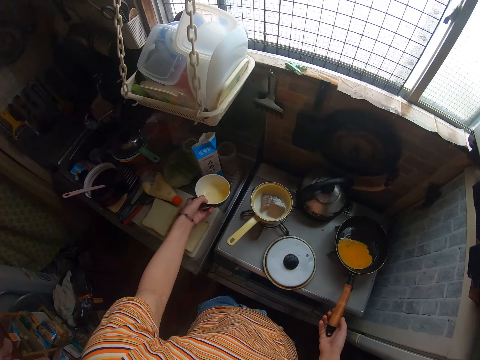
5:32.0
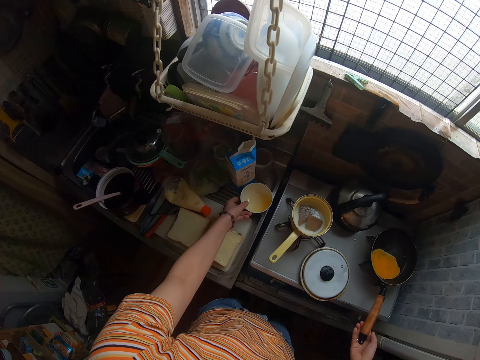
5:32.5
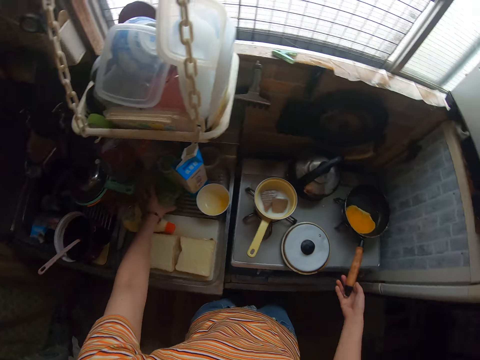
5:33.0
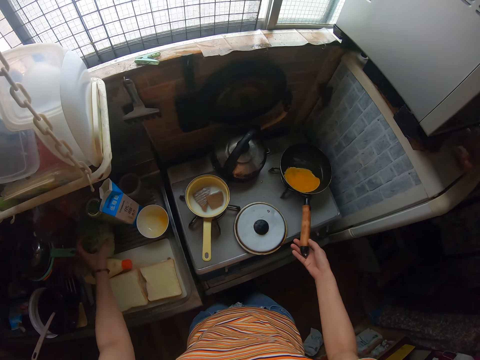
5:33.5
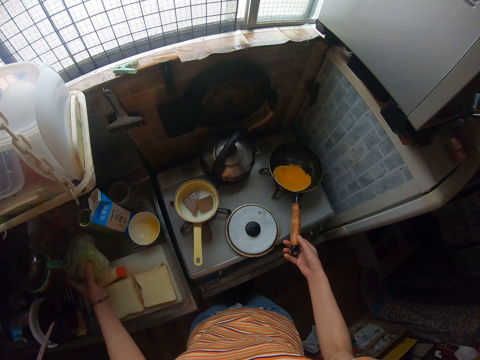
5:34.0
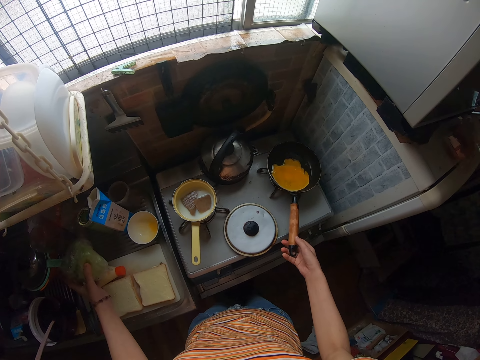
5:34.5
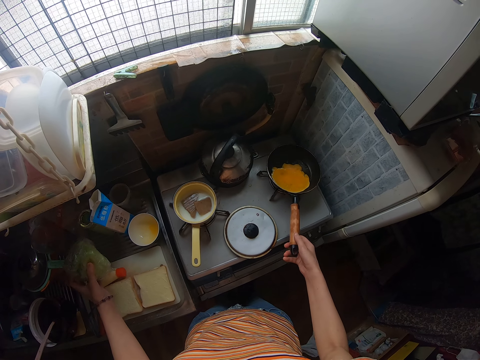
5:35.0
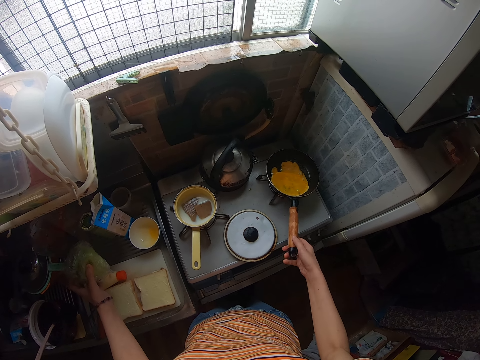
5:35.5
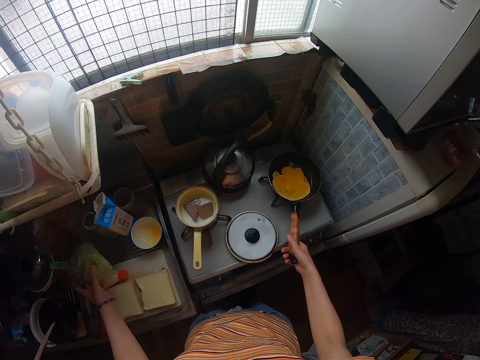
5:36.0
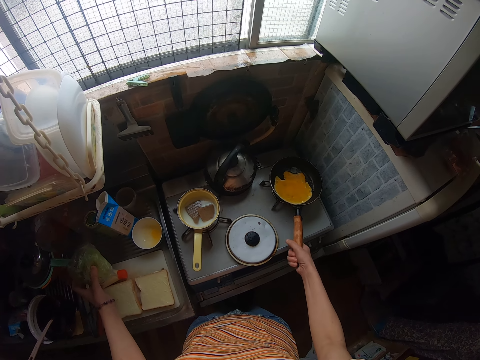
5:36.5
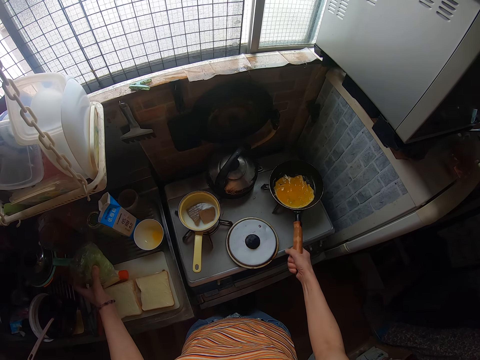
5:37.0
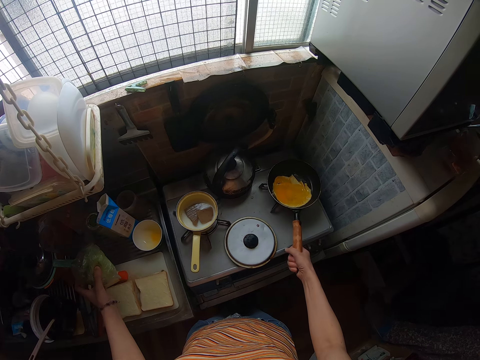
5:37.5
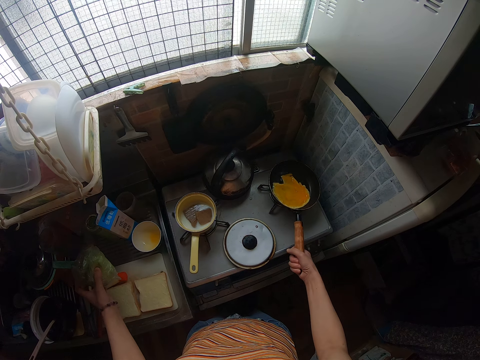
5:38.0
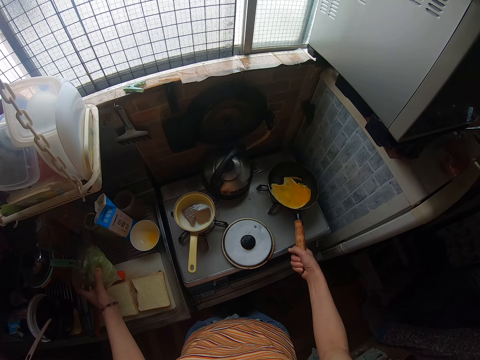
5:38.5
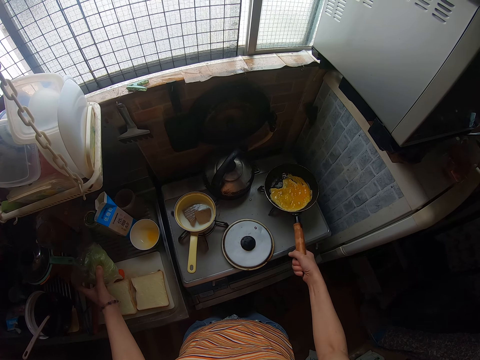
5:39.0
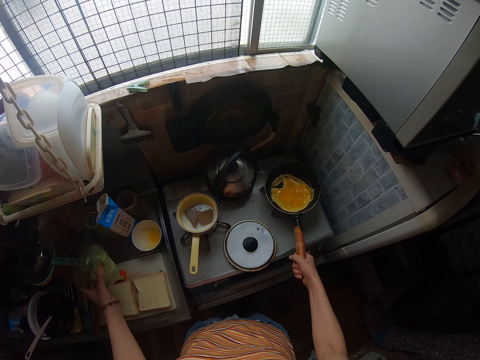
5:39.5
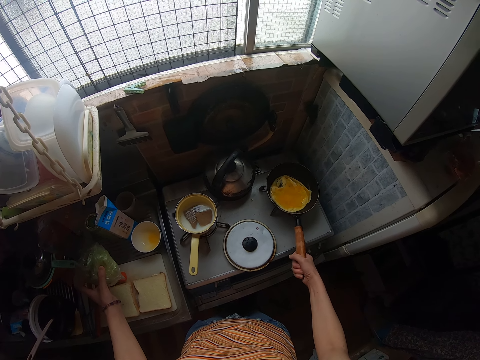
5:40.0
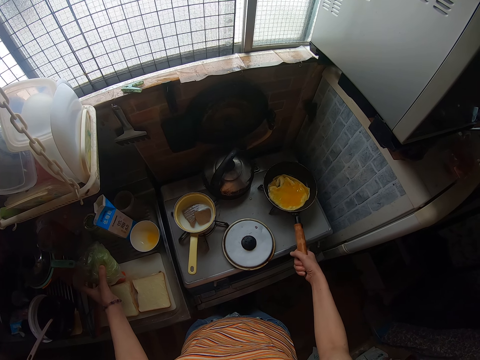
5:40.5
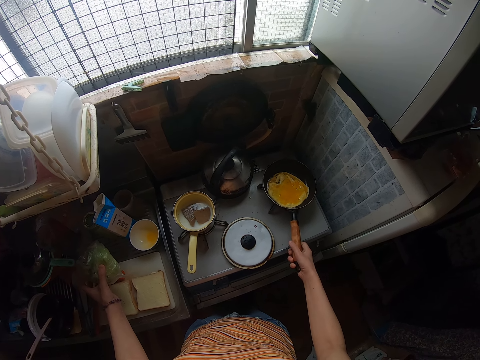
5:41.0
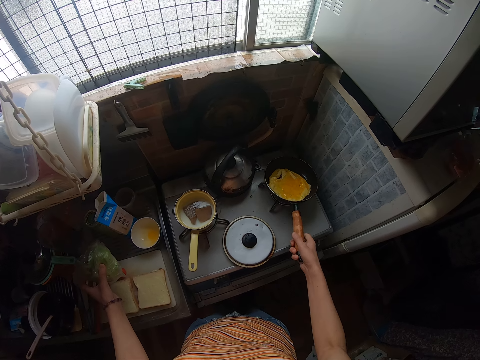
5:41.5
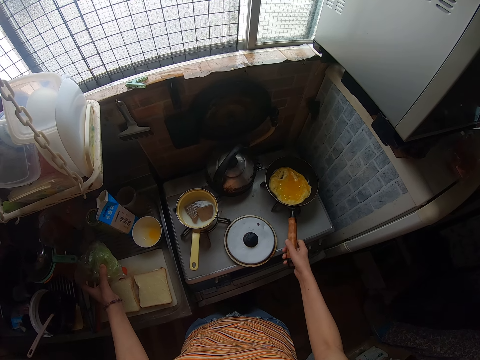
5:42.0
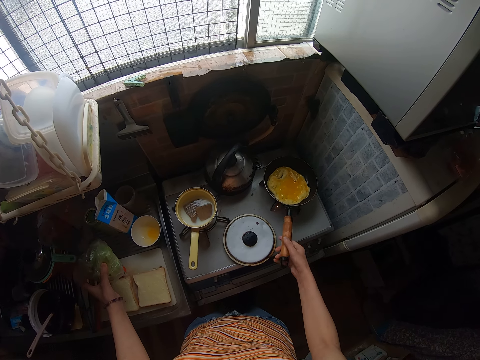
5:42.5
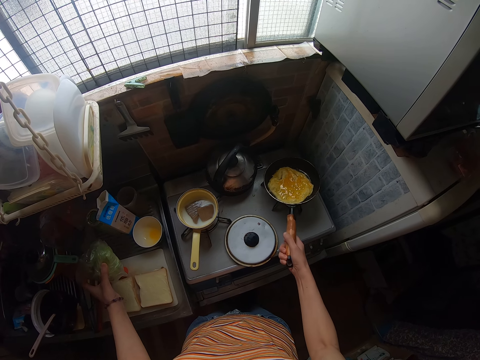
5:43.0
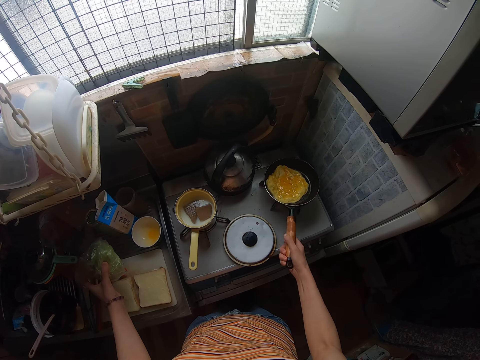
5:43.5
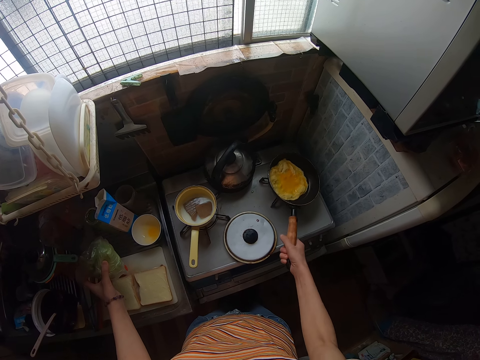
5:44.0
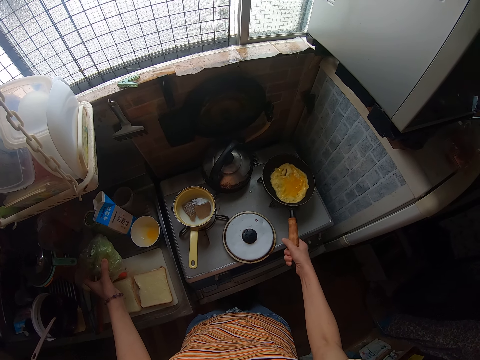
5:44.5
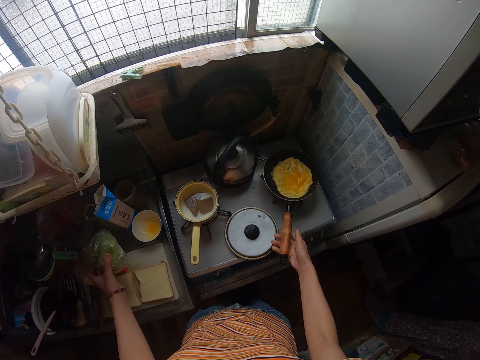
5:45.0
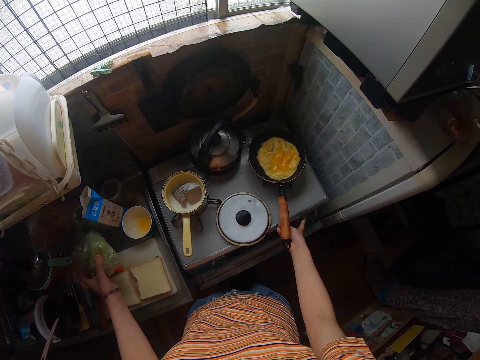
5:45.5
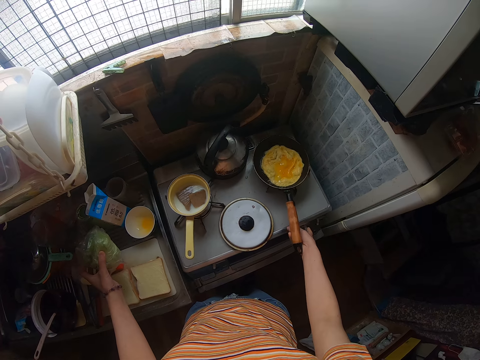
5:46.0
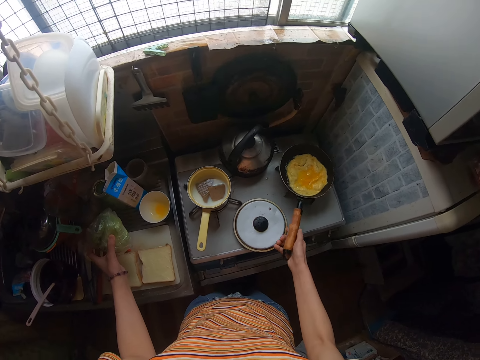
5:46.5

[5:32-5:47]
The camera wearer drops the bowl. They take the cabbage on the table. They hold a packet of cabbage. They adjust the frying pan on the burner. They lift the pan. They rotate the pan. They lift the pan. They rotate the pan.

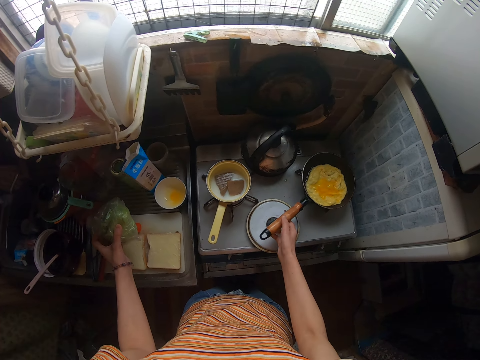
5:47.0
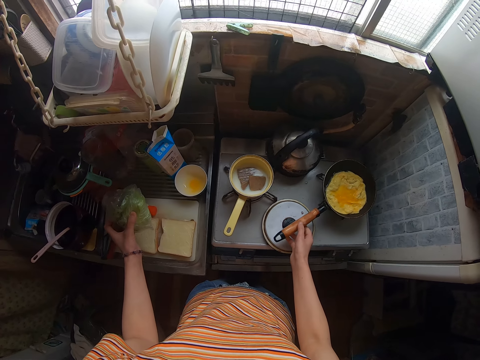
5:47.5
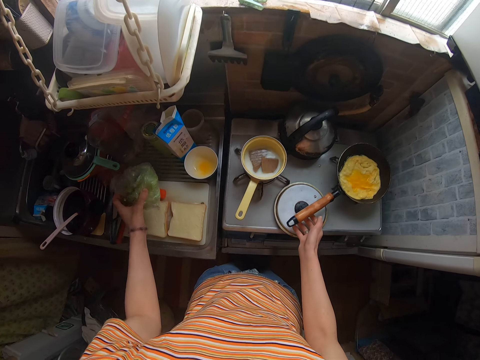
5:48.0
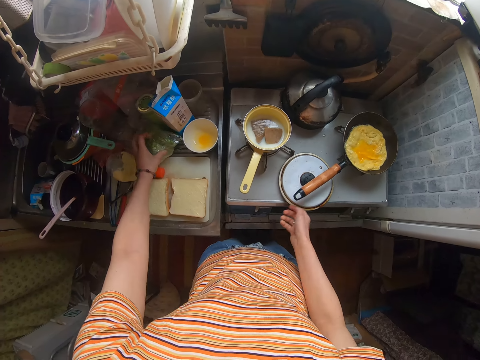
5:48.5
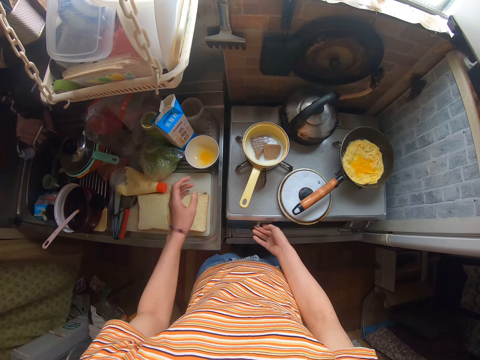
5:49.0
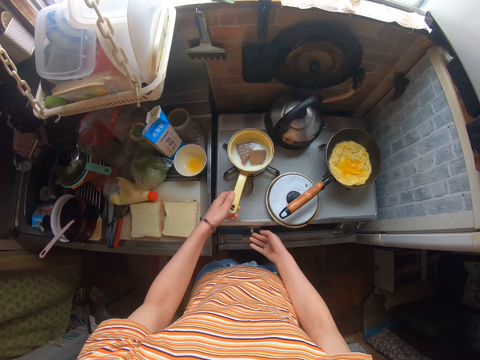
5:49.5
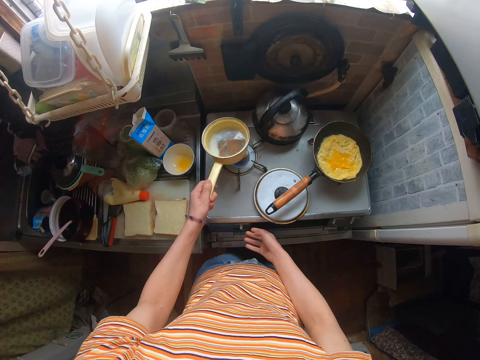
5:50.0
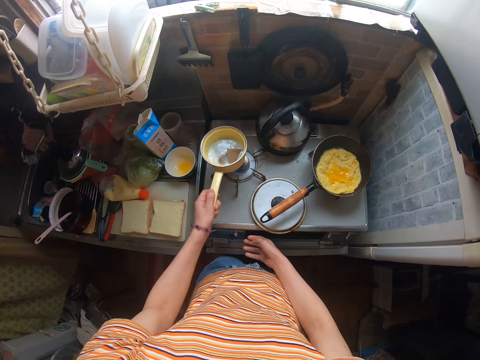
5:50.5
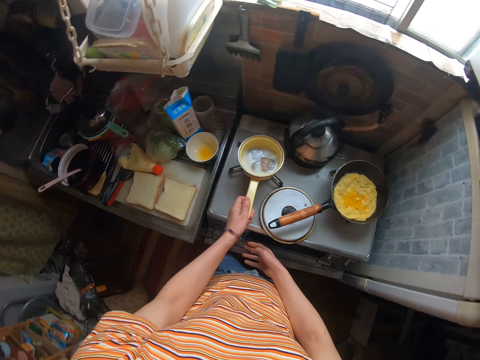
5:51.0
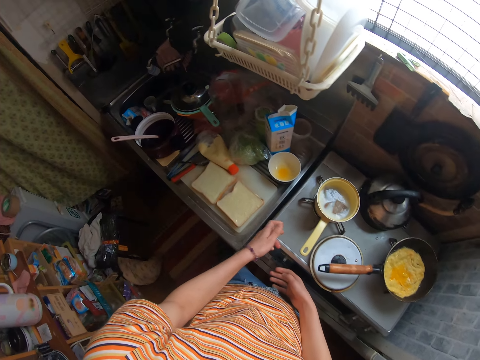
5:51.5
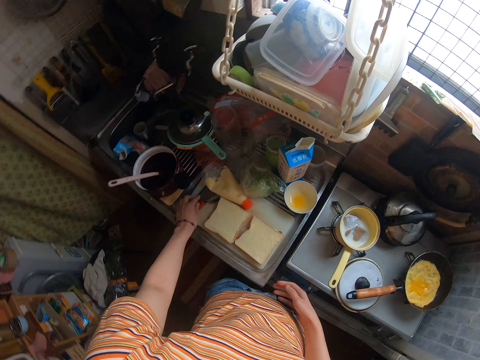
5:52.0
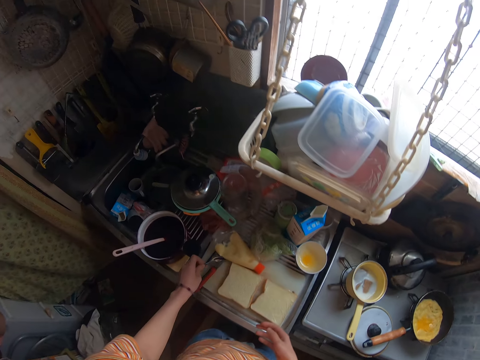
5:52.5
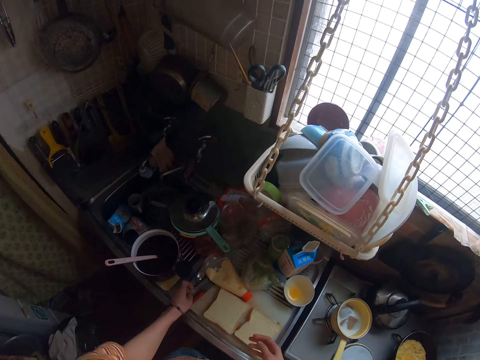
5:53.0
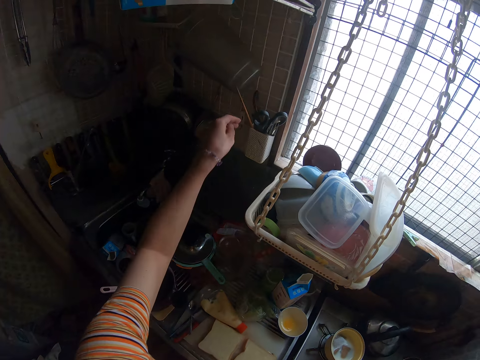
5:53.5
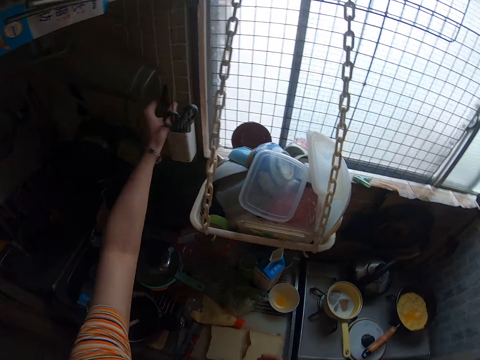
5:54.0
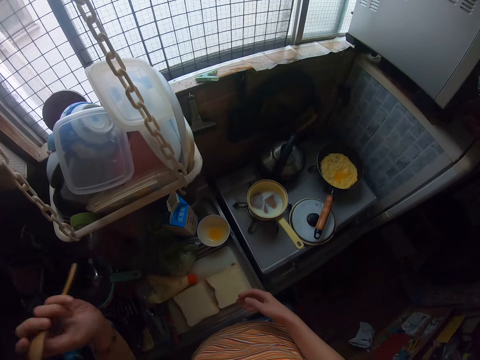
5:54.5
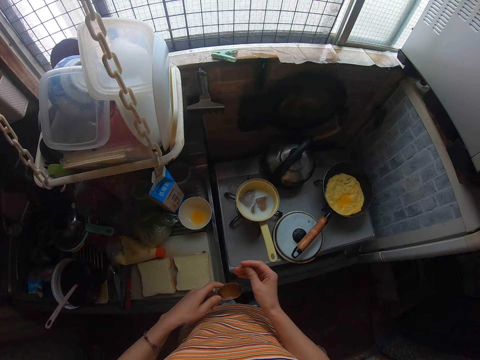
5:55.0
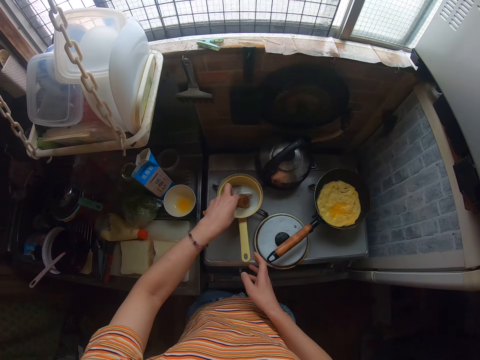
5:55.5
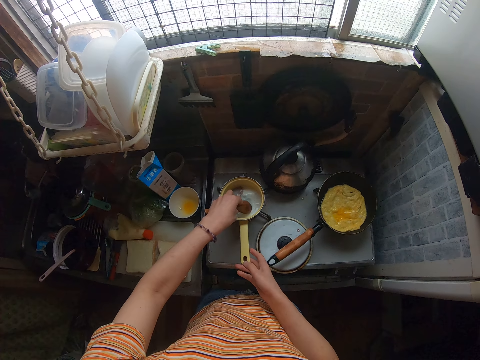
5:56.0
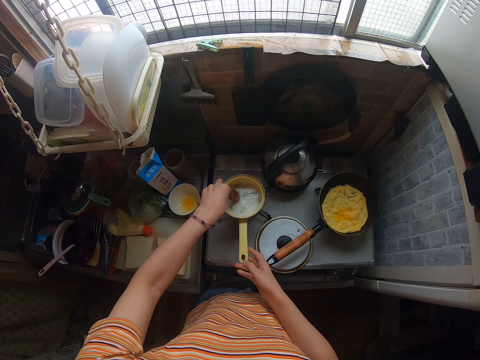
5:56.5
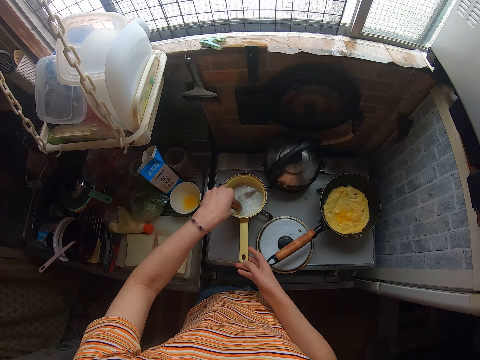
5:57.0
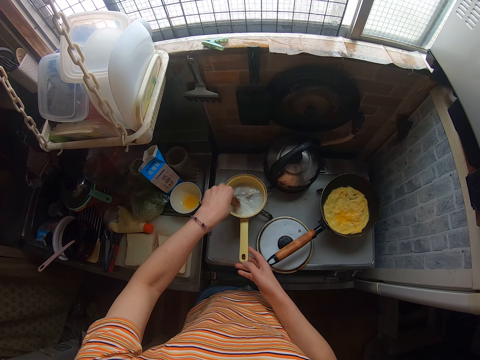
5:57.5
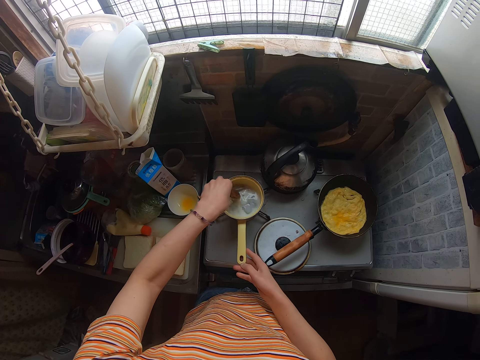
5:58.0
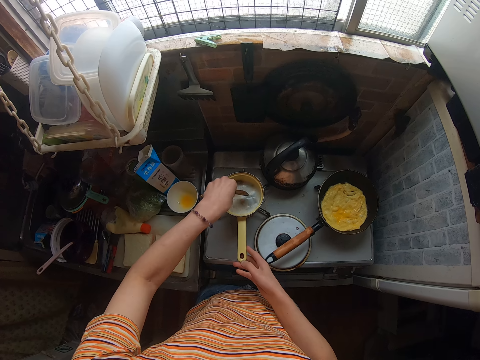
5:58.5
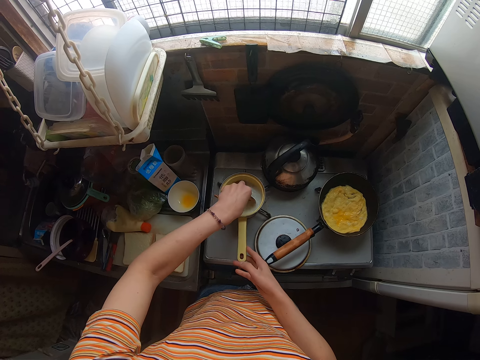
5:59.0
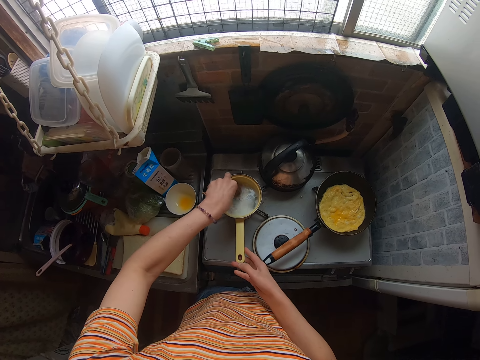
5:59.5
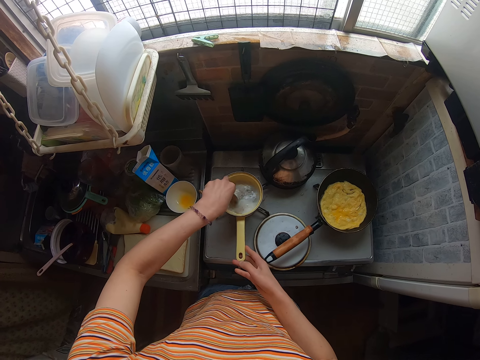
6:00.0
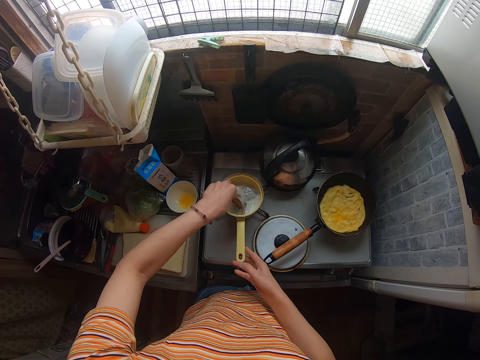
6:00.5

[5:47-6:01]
The camera wearer rotates the pan on the gas. They drop the cabbage on the table. They carry a sauce pan on another burner in the cooker. They lift the sufuria. They drop the sauce pan on the burner. They pick up a wooden spoon from the cutting board. They drop the spoon. They take a spoon from the rack. They stir the content of the sauce pan with the spoon. They mix the mince meat.
